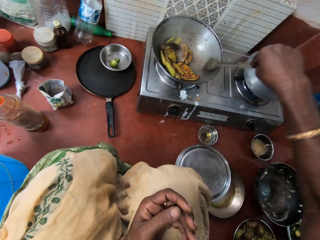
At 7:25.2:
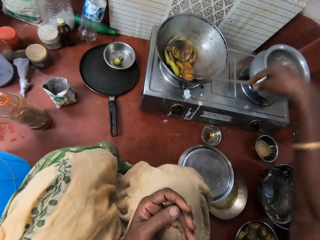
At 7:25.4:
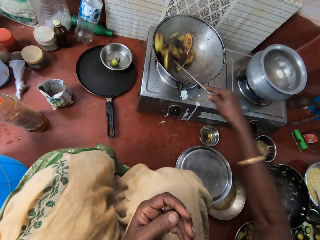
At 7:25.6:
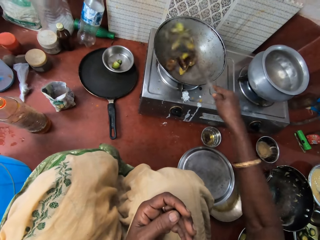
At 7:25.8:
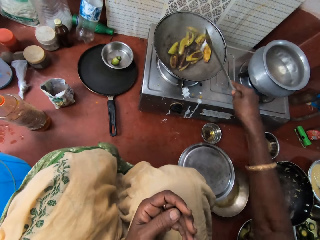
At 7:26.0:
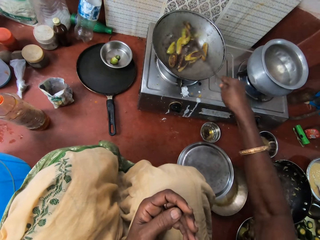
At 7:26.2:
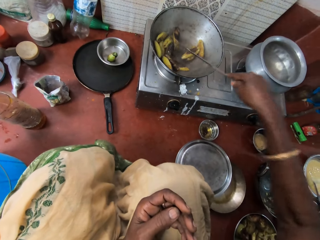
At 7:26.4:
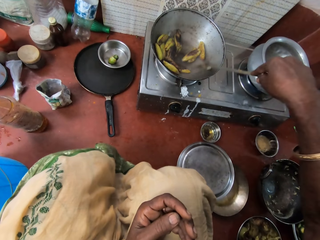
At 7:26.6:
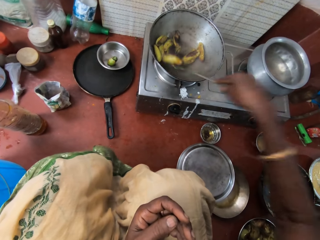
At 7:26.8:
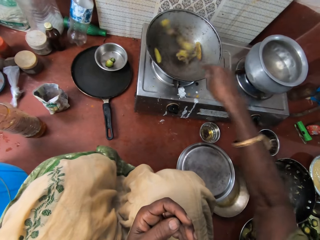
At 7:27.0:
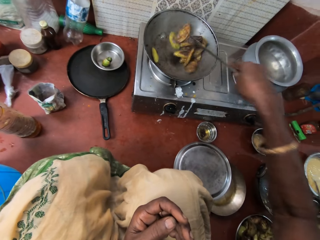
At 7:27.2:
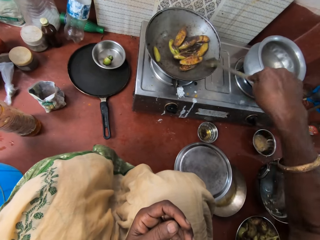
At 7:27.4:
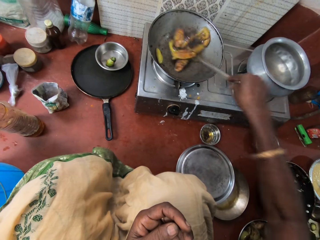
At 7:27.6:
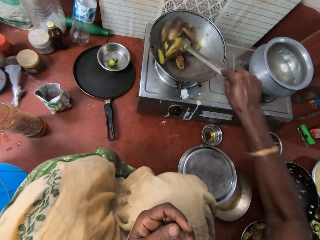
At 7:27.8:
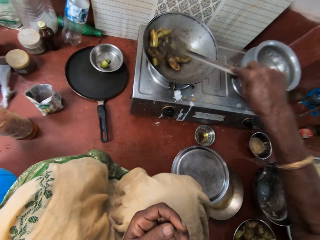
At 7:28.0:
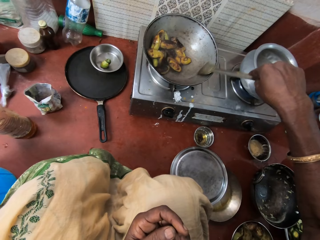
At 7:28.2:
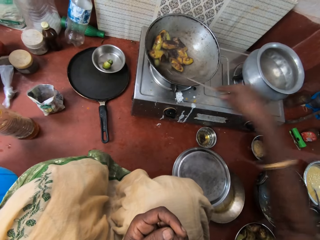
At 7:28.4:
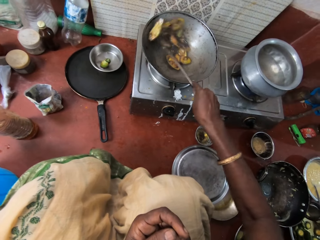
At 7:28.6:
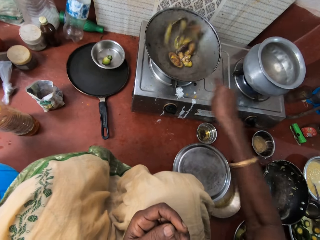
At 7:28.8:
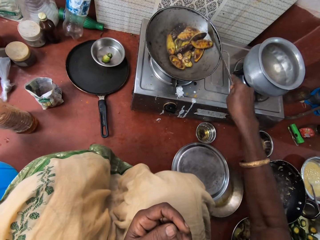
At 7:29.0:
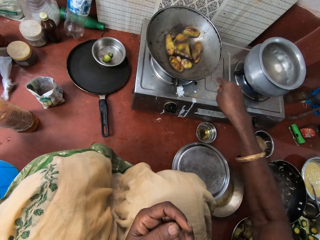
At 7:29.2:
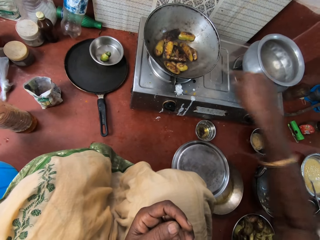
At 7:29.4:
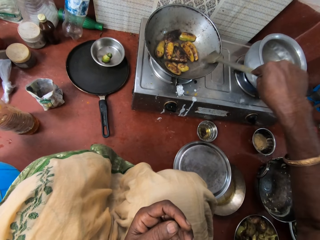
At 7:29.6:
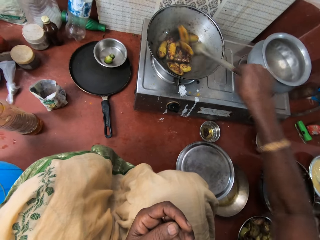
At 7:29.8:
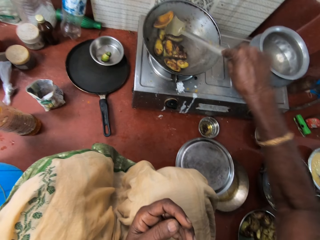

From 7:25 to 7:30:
The camera wearer stirs food with a spoon in the kitchen.

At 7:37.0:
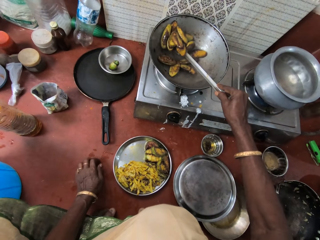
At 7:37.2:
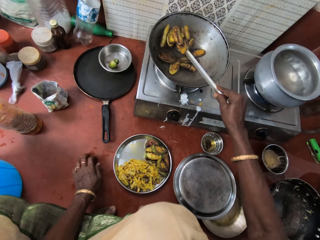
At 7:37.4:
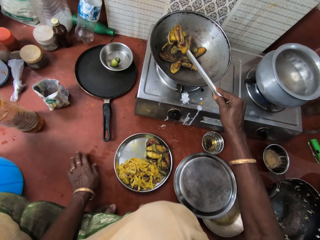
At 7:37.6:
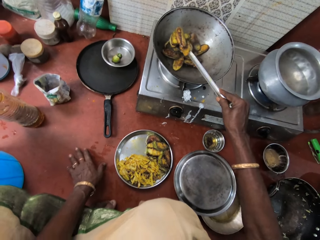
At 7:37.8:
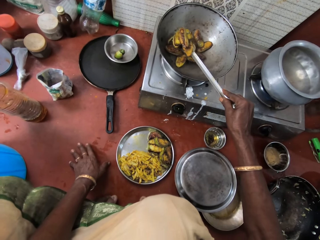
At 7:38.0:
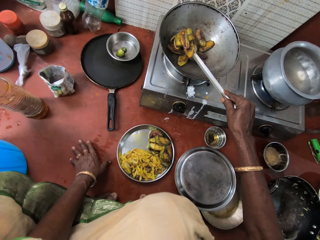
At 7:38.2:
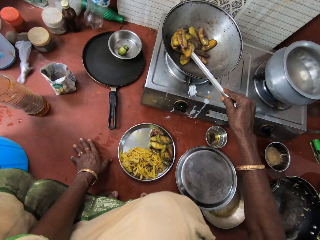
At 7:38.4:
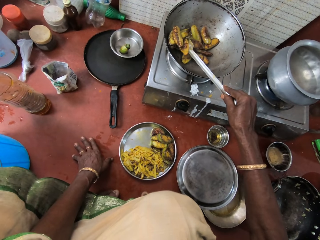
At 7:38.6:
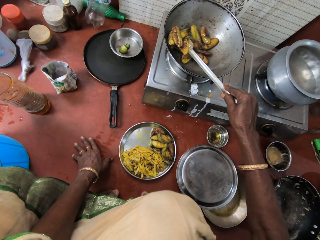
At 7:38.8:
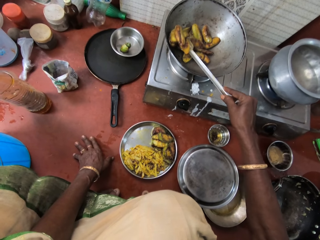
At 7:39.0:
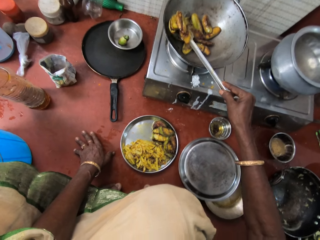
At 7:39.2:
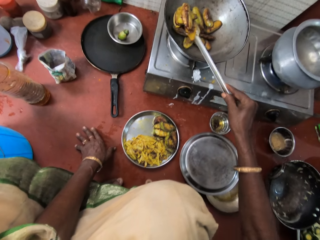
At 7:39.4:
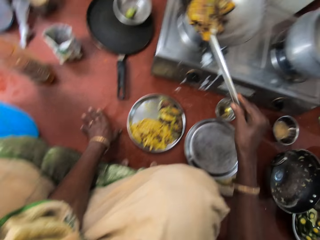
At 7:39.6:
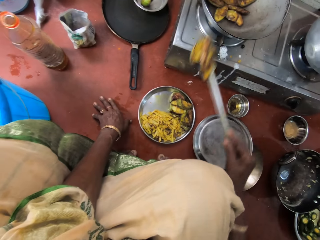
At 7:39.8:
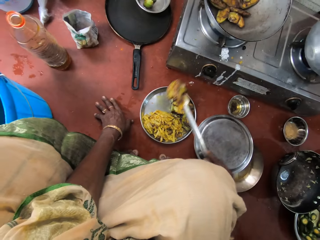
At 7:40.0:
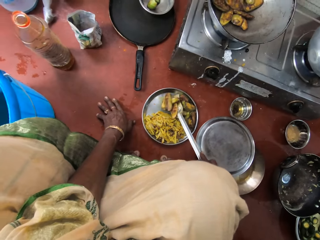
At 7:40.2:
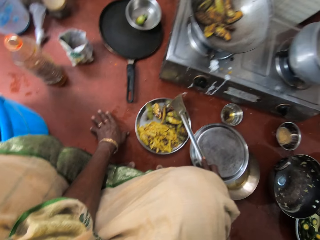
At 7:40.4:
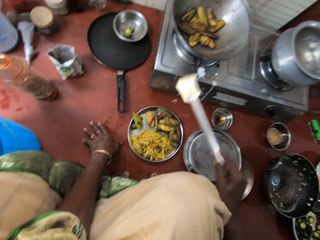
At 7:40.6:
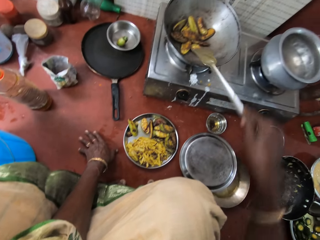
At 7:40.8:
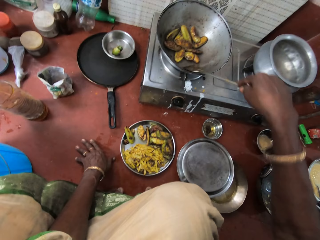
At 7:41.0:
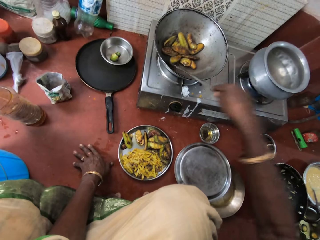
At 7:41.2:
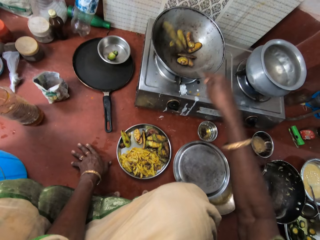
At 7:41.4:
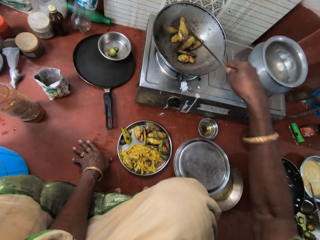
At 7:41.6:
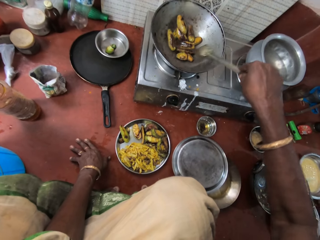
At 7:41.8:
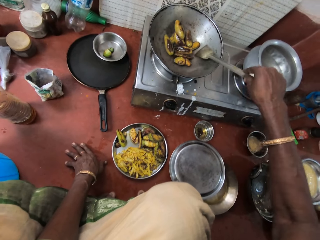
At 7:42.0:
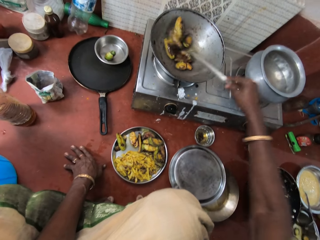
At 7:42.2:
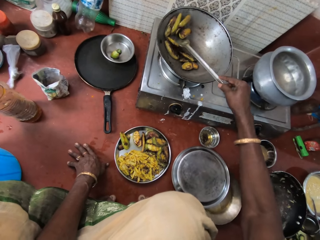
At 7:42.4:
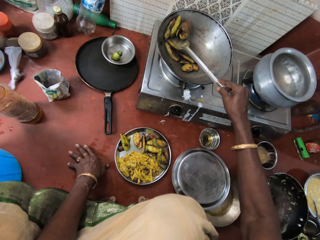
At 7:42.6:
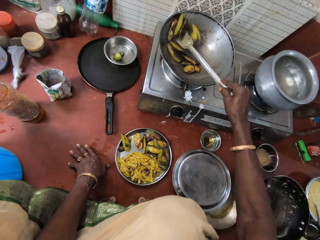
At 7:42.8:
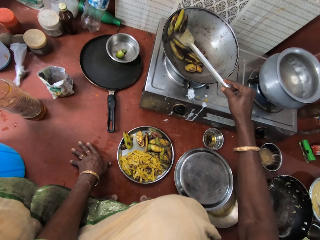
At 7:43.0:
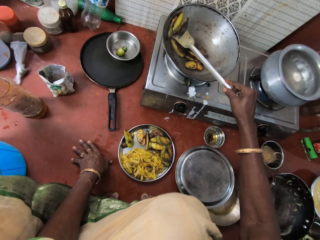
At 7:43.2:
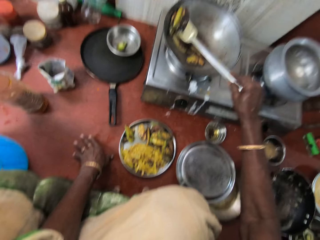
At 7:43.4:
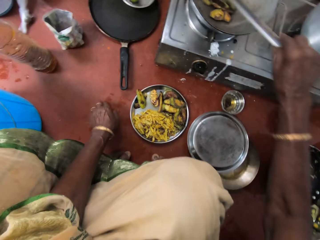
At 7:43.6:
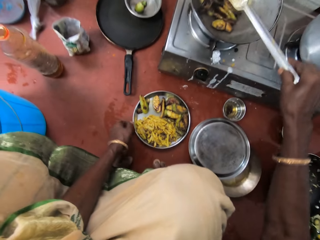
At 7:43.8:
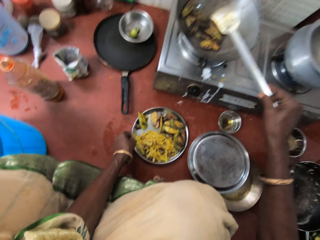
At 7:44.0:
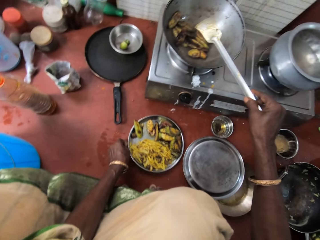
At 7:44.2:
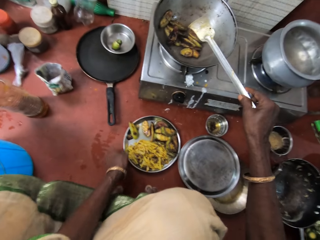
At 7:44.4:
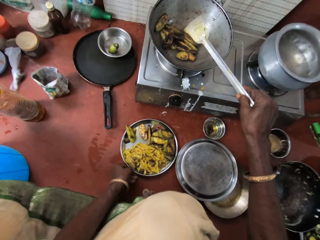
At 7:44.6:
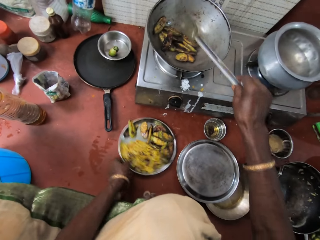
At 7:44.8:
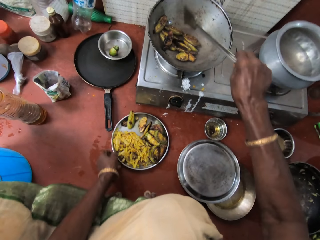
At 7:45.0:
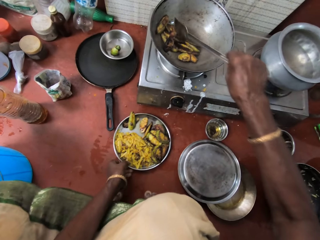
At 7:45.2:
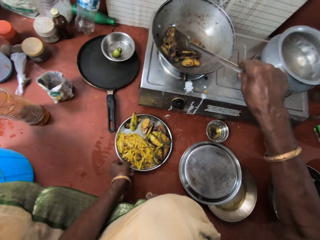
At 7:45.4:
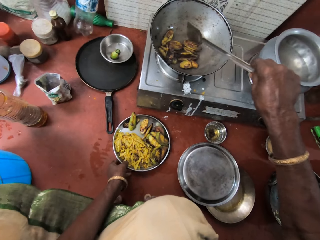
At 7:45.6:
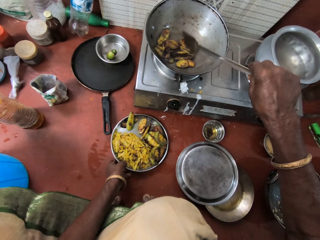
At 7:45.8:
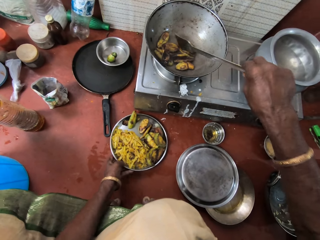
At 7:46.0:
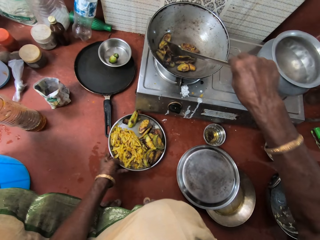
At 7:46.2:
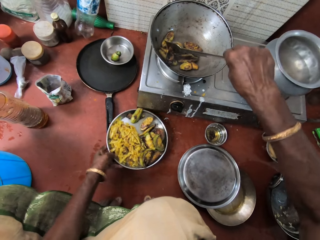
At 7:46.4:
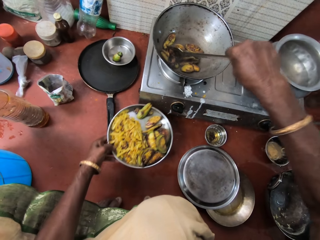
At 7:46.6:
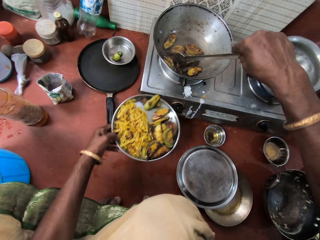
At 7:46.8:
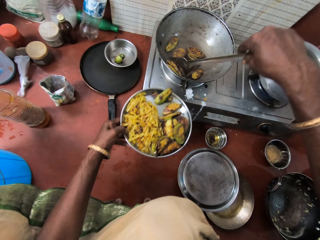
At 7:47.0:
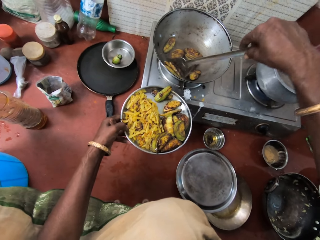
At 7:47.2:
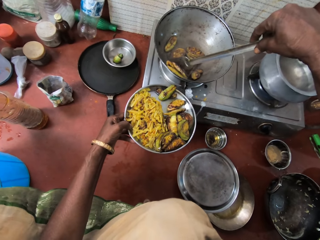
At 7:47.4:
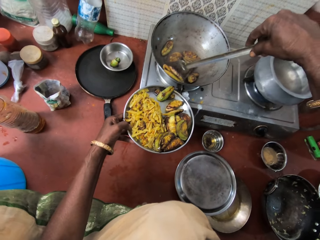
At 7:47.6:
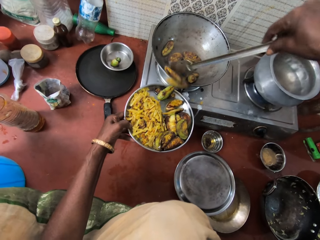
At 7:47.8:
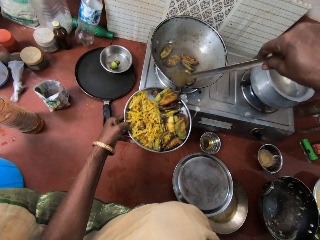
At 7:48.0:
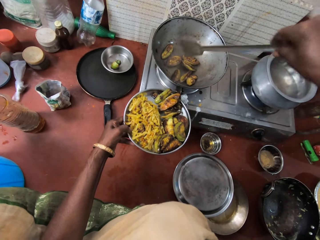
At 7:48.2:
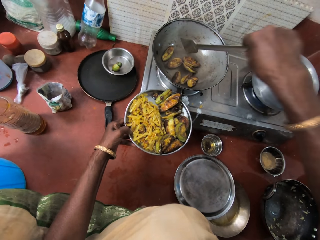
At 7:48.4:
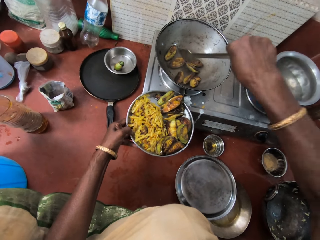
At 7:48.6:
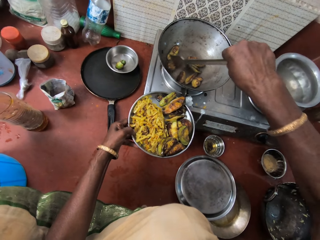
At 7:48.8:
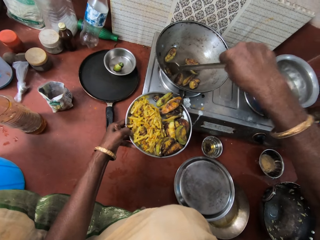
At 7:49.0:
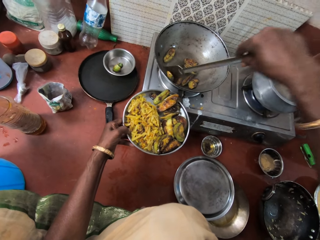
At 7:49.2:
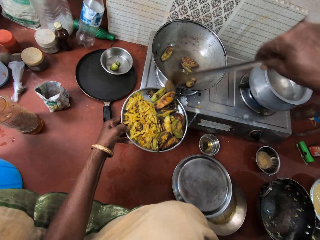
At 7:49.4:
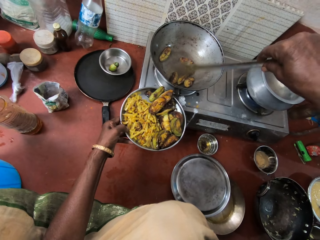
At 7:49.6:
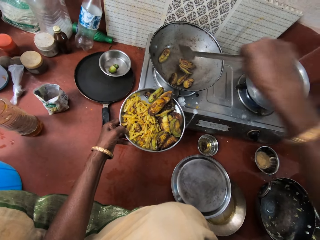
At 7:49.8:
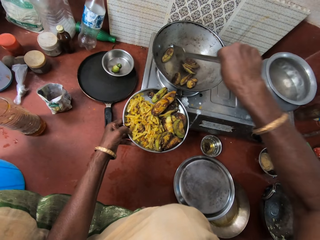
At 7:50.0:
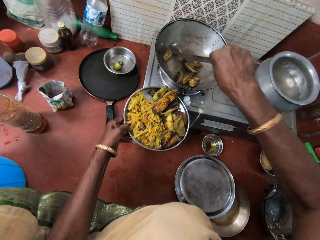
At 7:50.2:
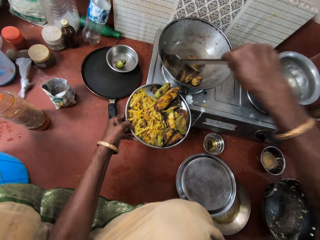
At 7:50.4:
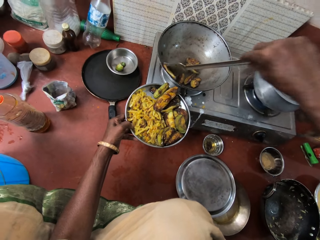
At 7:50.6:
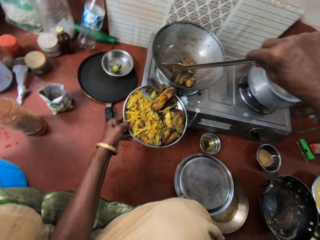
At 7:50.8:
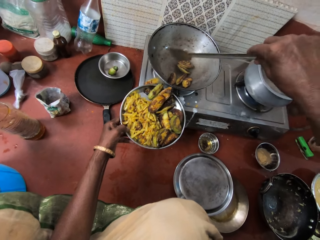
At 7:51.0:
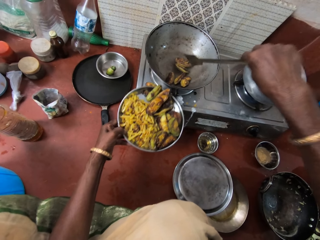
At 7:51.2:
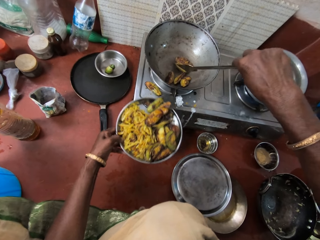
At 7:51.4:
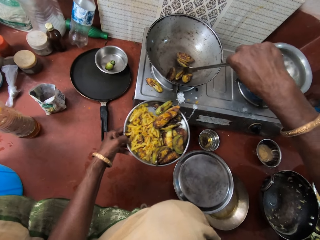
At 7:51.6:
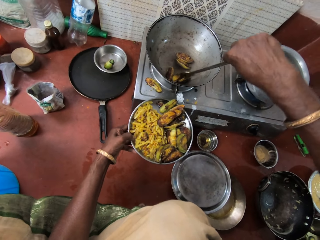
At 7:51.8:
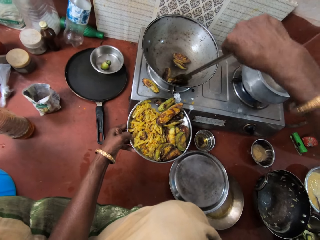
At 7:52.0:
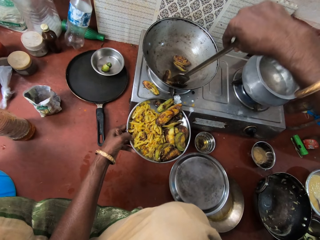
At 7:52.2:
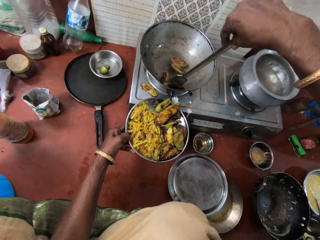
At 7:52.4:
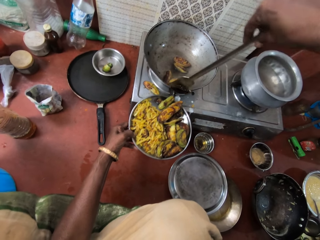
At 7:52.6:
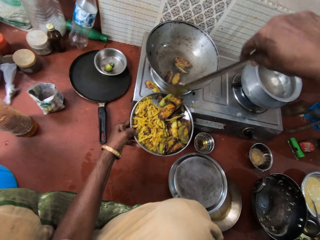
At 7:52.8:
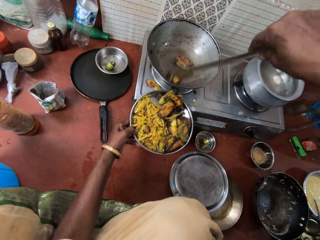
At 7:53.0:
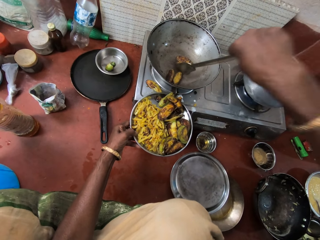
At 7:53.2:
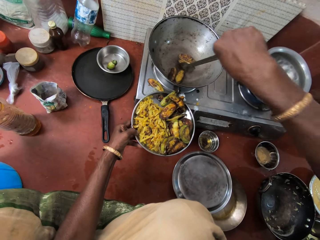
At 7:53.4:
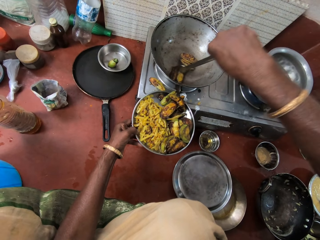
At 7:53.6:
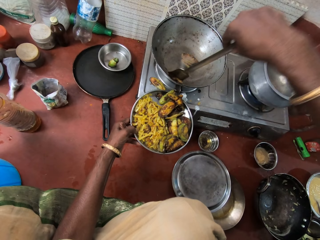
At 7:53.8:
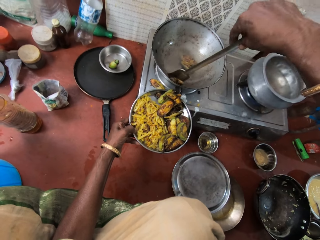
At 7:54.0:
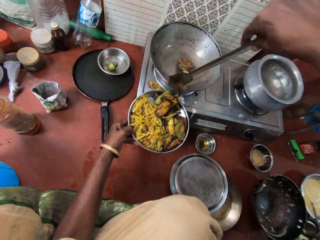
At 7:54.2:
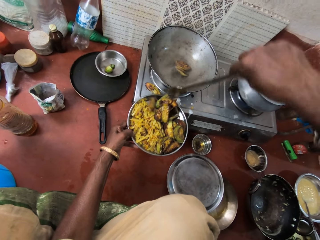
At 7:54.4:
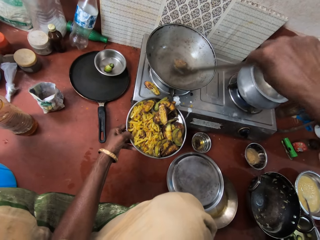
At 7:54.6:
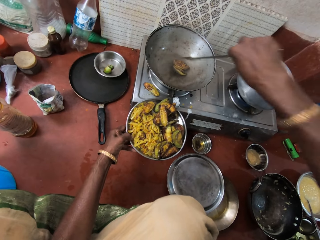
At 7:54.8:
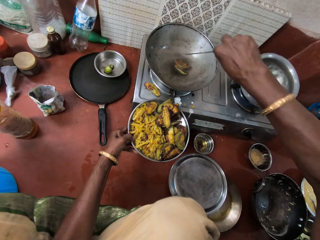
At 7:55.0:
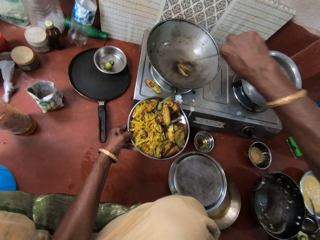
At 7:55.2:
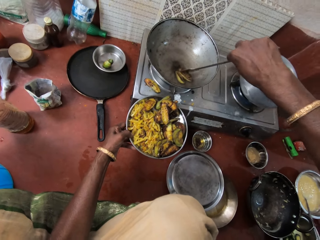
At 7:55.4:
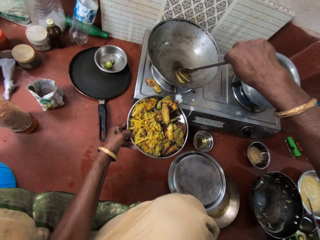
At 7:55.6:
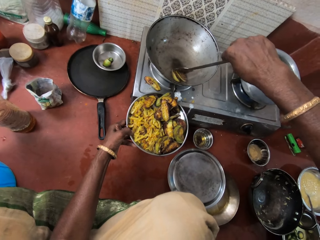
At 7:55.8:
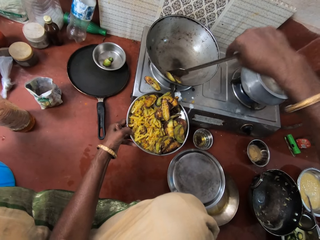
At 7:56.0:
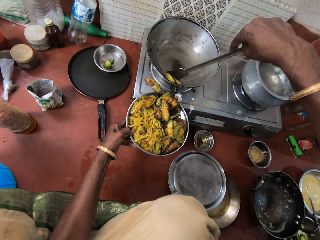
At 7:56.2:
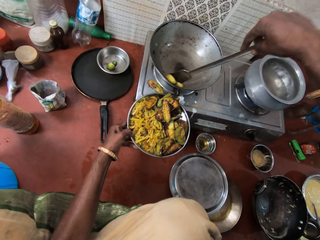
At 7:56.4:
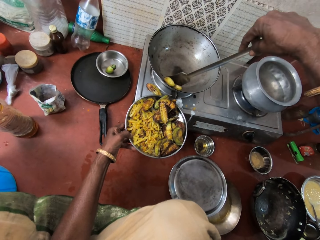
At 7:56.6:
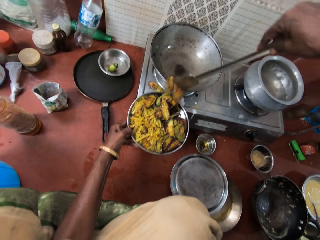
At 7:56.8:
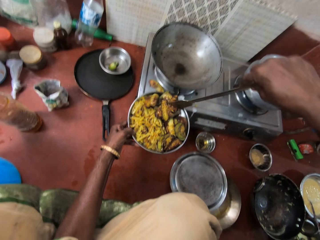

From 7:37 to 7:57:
The camera wearer scoops vegetables from the pan with the turner spoon into the stainless steel. They put food in the plate. They stir the food with the spoon in the kitchen. They put the food in the plate.
